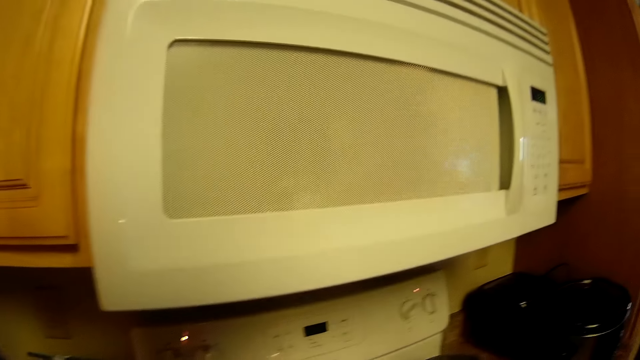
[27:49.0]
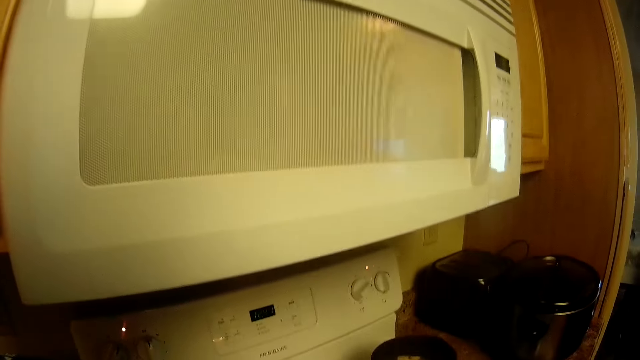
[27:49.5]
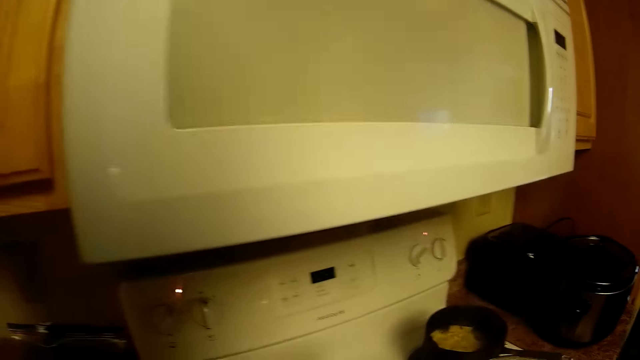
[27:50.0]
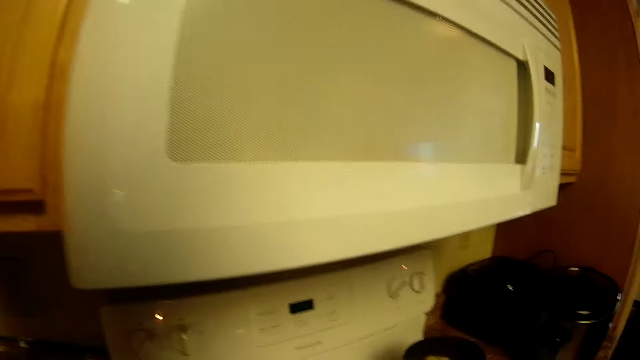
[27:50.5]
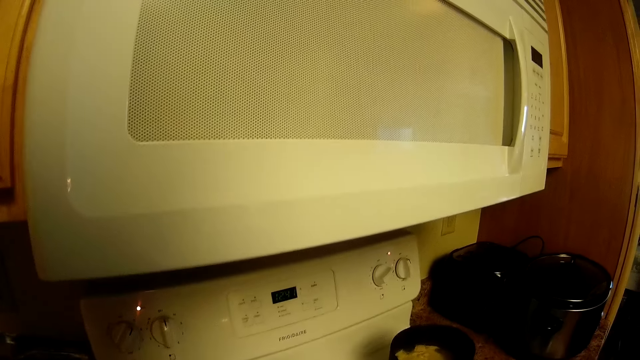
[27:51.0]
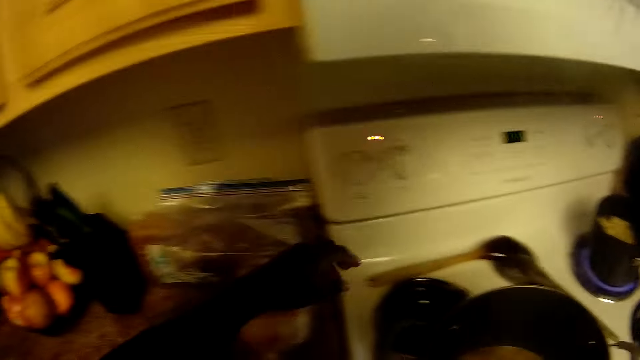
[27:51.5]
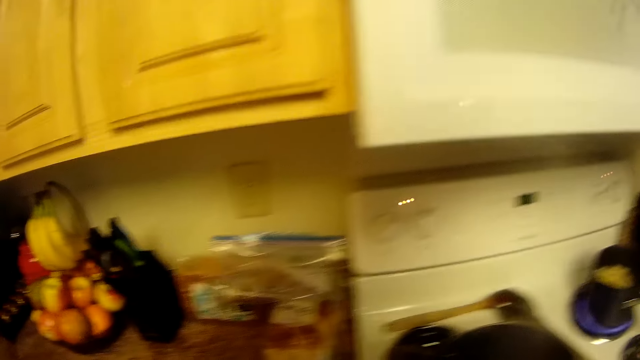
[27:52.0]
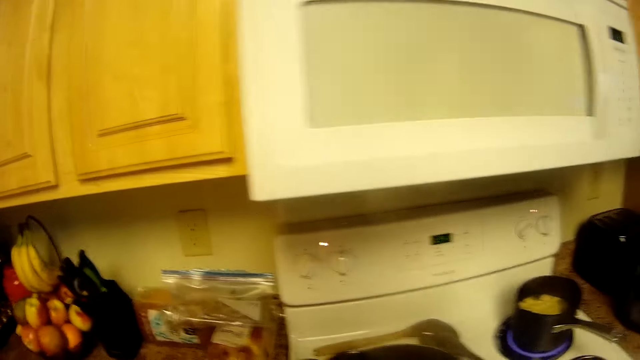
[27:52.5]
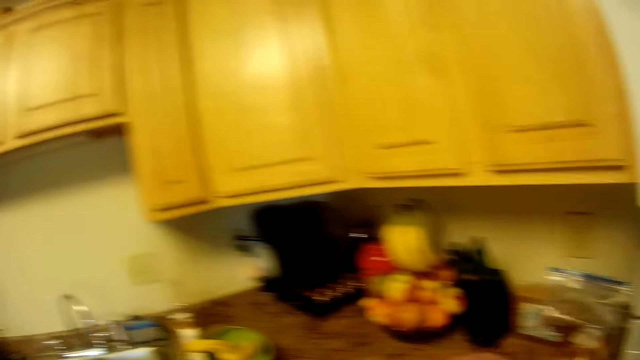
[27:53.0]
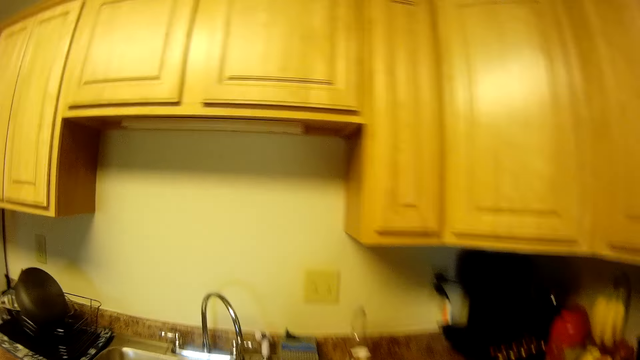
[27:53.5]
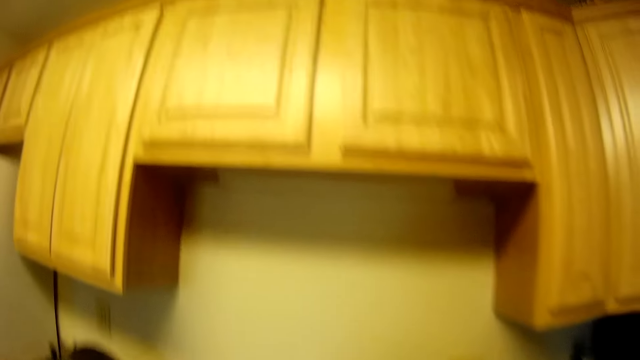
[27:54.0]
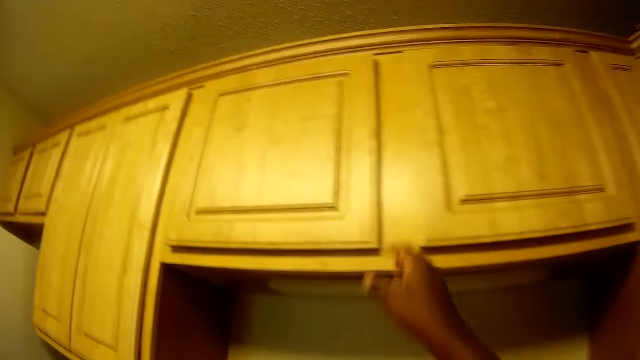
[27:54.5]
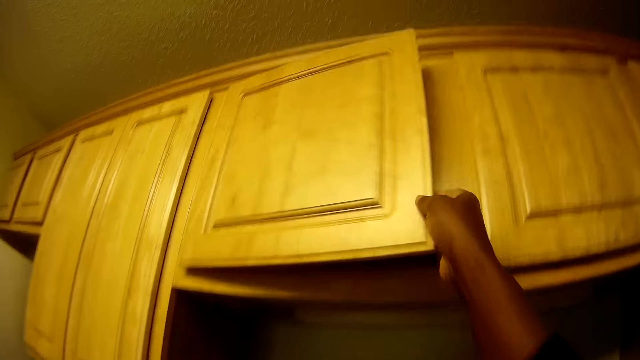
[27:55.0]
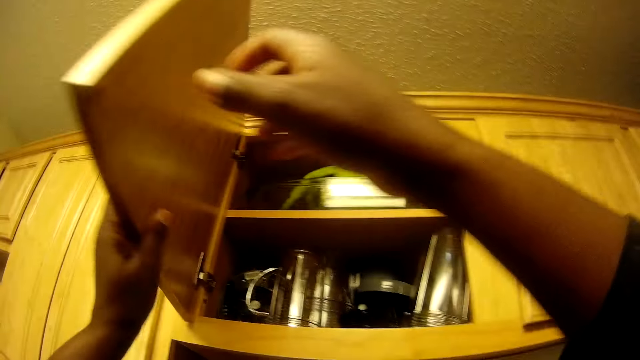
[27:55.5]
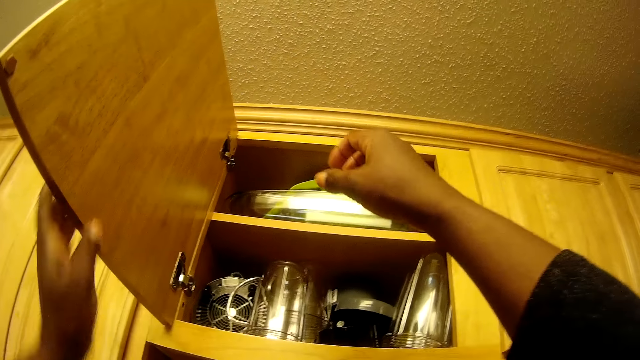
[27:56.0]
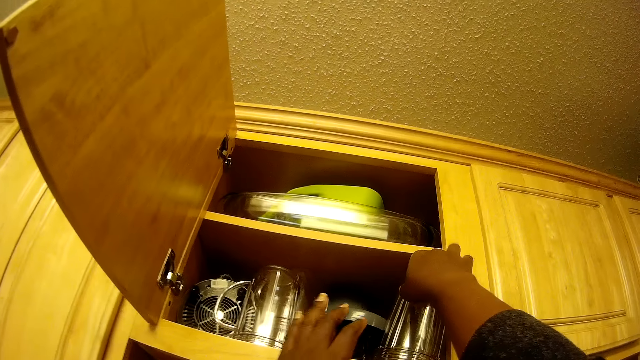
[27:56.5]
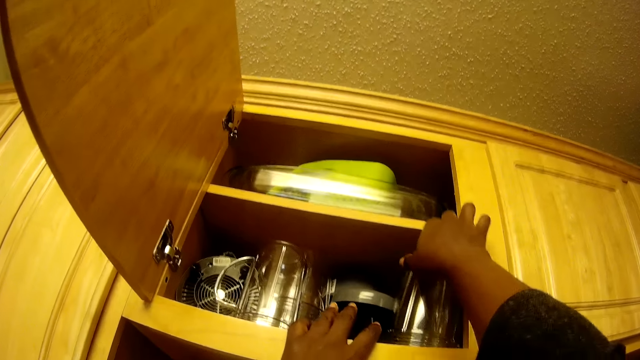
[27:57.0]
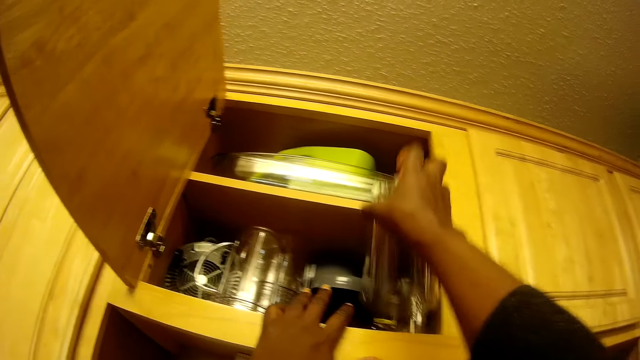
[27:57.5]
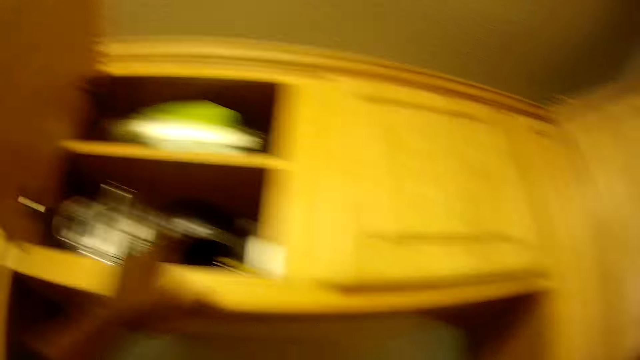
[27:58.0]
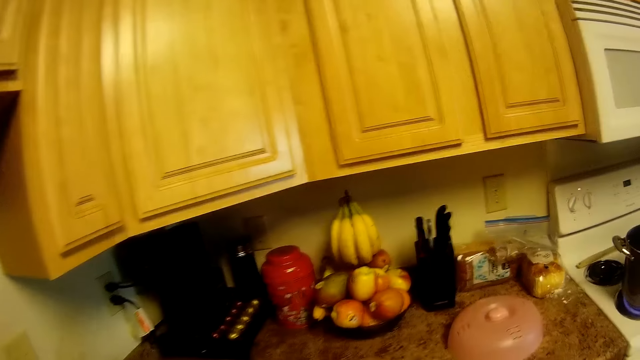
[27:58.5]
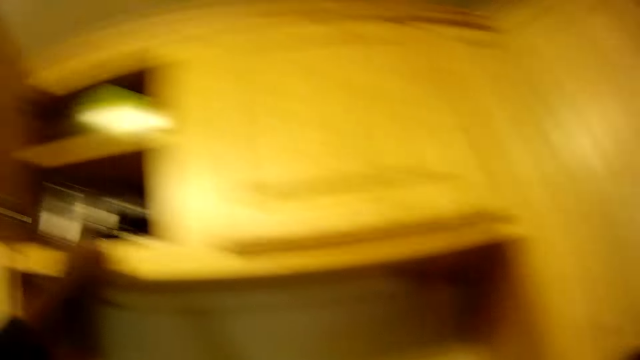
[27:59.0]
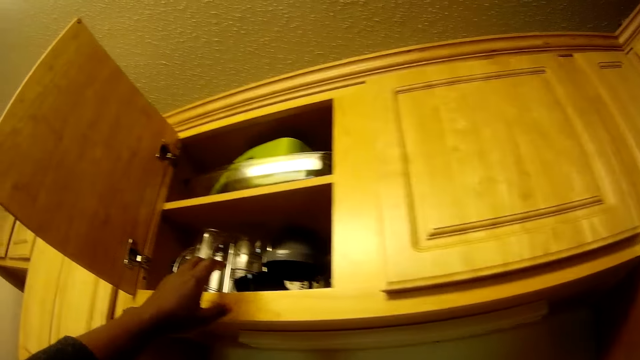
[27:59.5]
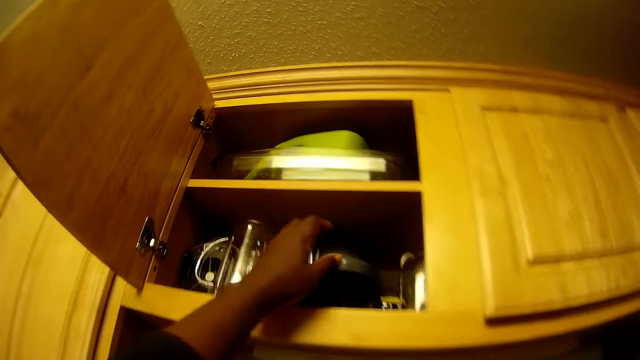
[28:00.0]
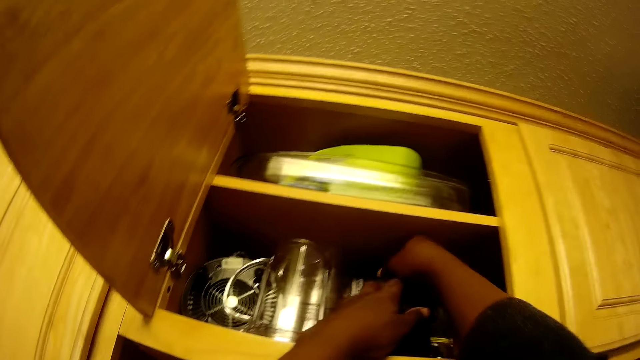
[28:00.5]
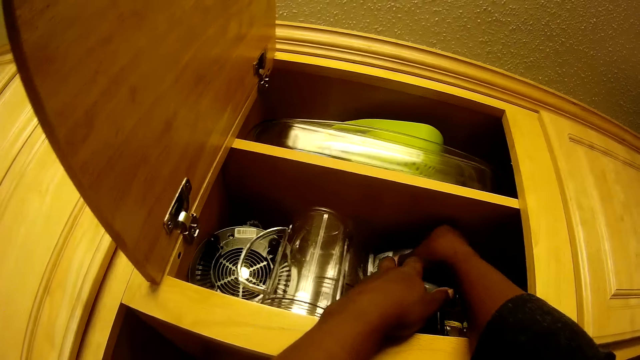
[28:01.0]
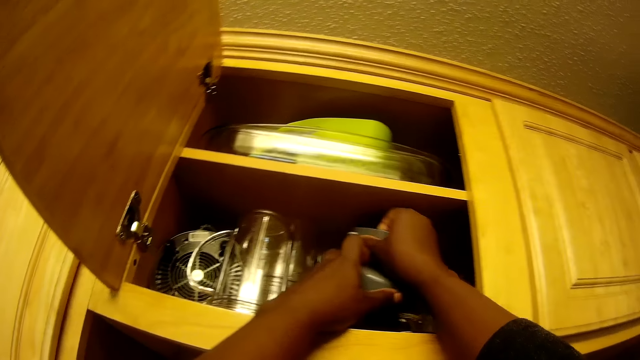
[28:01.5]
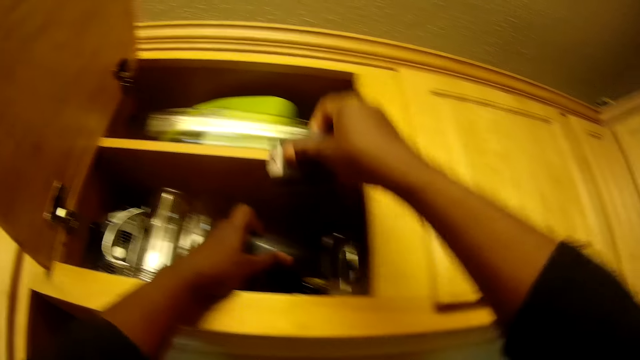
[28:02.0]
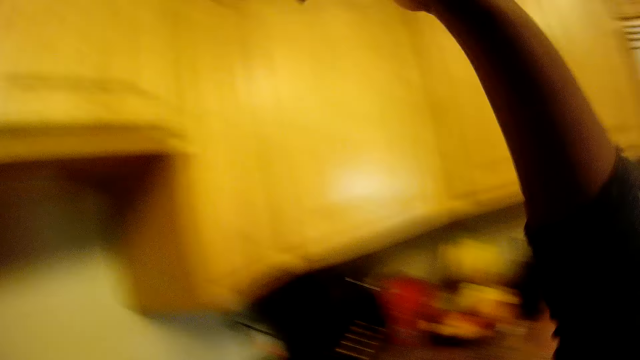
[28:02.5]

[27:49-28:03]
The camera wearer drops the spoon on the cooker with her left hand. She raises her right hand up towards a cupboard or cabinet. She opens the cupboard with her right hand. She raises her left hand. She holds the cupboard with her left hand. She removes her left hand from the cupboard. She touches the cupboard with her left hand. She picks up a cup or glass from the cupboard with her right hand. She places the glass on the countertop. She holds a blender cover inside the cupboard with her left hand. She removes the container from the cabinet. She picks up a blender blade from the cupboard with her right hand.

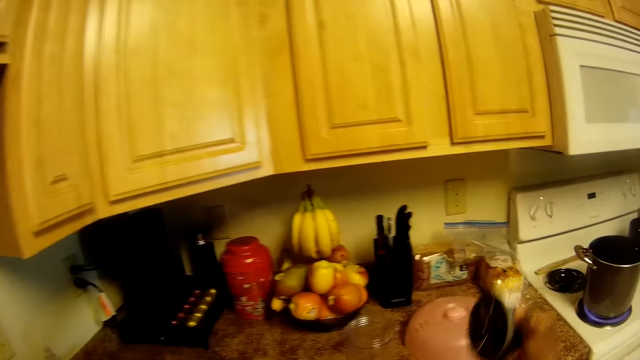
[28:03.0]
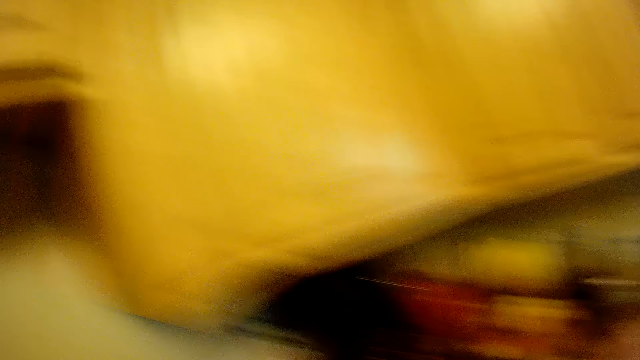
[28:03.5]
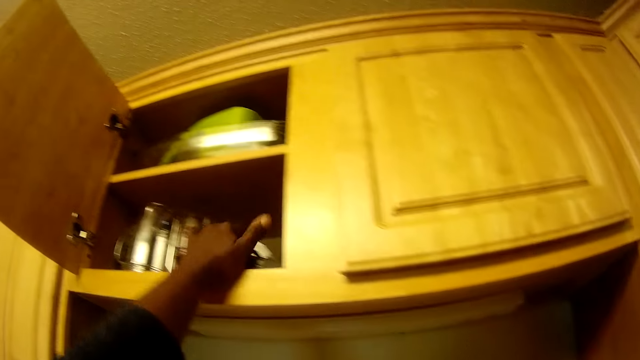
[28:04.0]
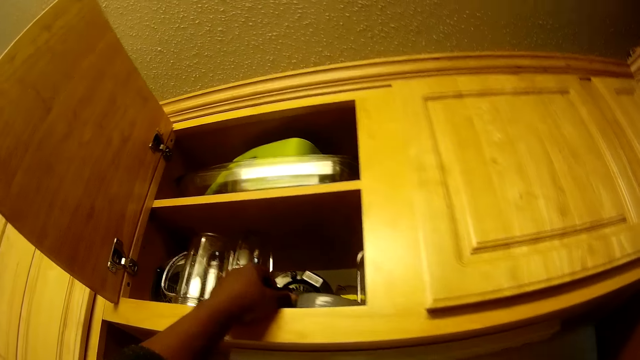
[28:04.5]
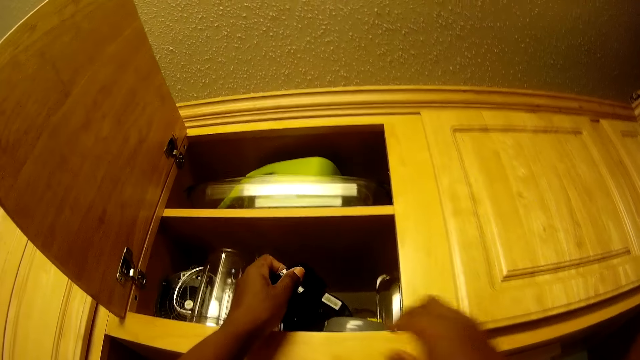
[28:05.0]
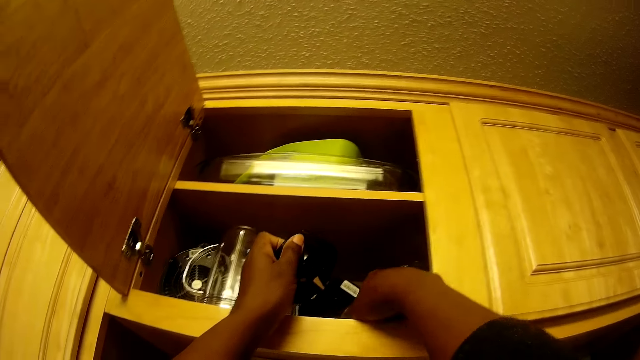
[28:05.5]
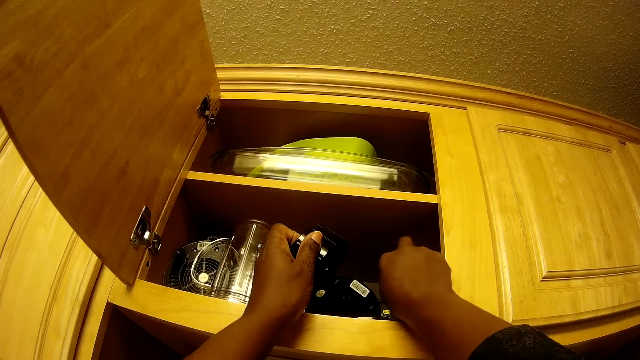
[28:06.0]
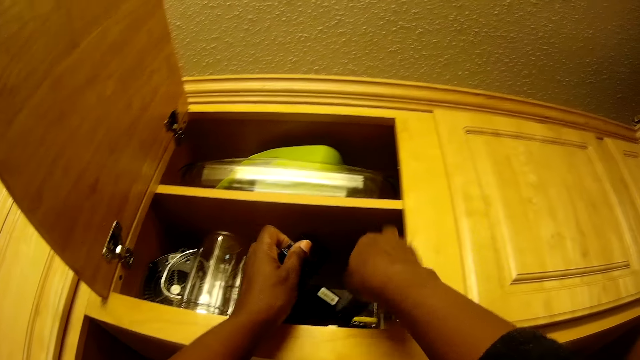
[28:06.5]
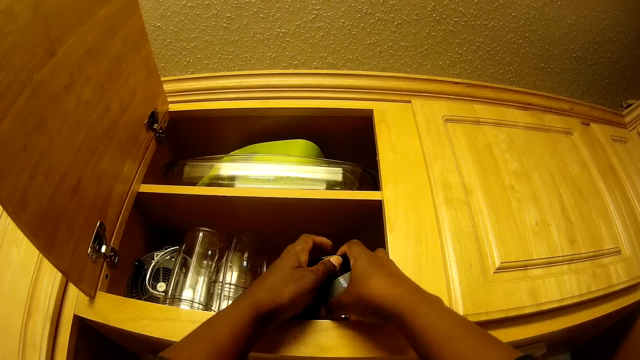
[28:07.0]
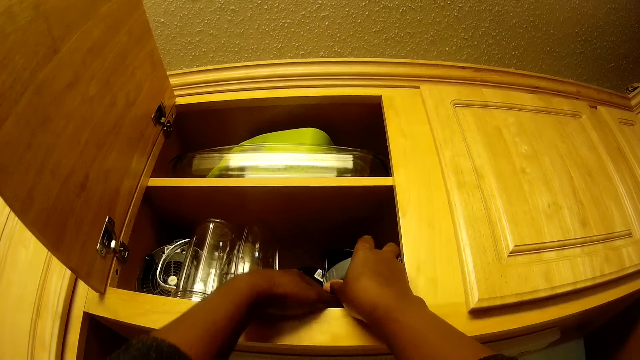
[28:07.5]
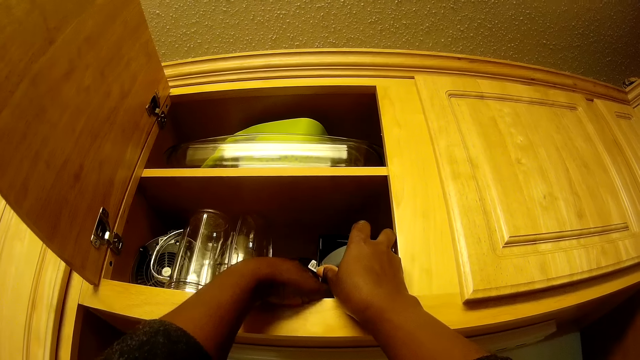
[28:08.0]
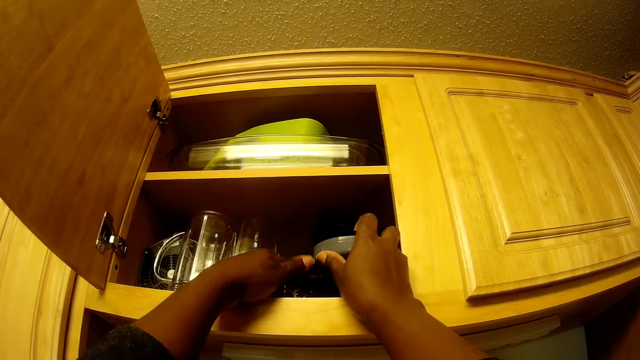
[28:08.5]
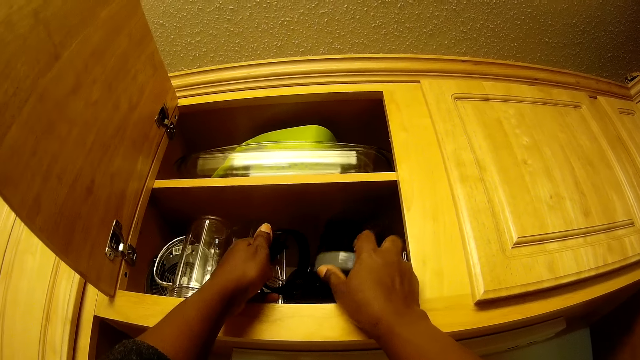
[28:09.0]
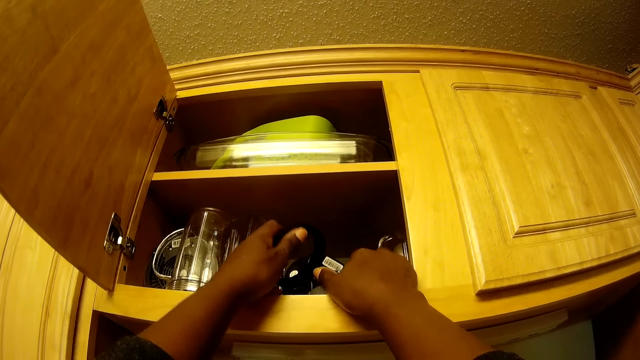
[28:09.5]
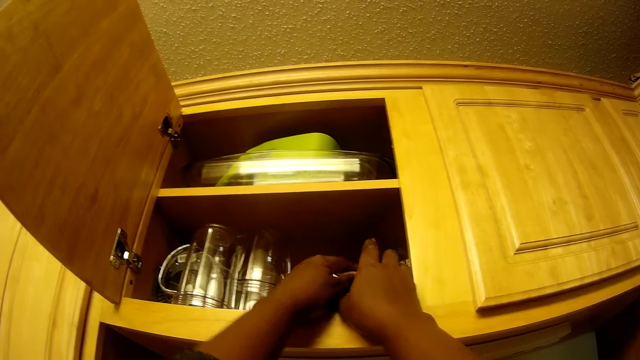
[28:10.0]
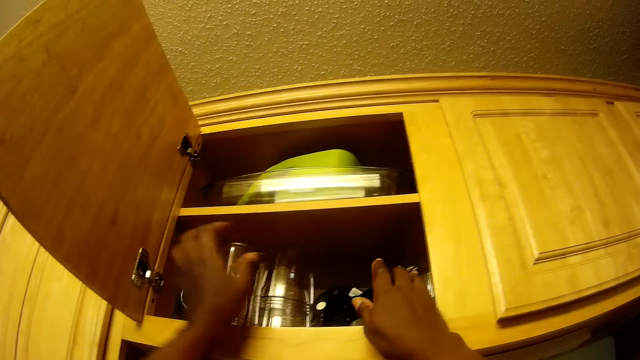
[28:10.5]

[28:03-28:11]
The camera wearer drops the blender blade on the countertop with her right hand. She holds the blender cover inside the cupboard with her left hand. She removes her hand from the blender cover inside the cupboard with her left hand. She moves the utensils in the cabinet. She picks up the blender blade inside the cupboard with her left hand. She holds the blender cover inside the cupboard with her right hand. She holds the blender blade and the blender cover with both hands. She holds the blender blade and the blender jar with her right hand. She picks up the blender jar inside the cupboard with her left hand. She drops the blender blade and the blender cover with her right hand. She holds the blender cover with her right hand.
